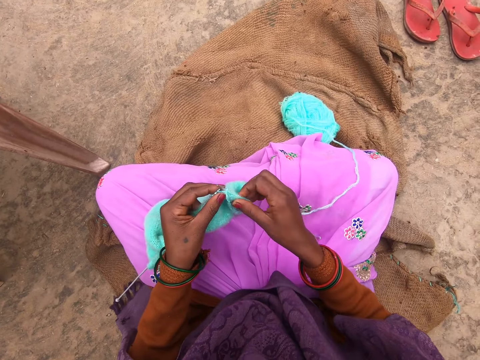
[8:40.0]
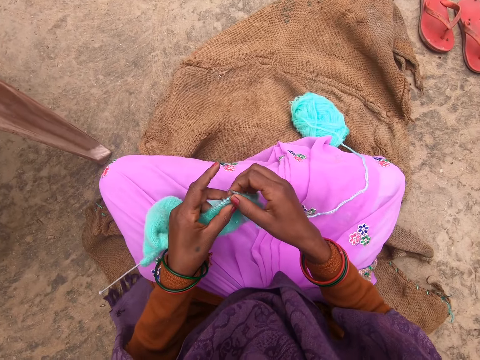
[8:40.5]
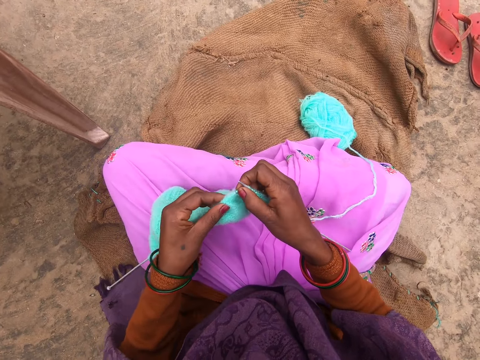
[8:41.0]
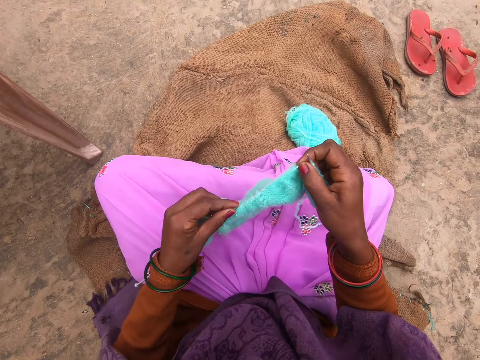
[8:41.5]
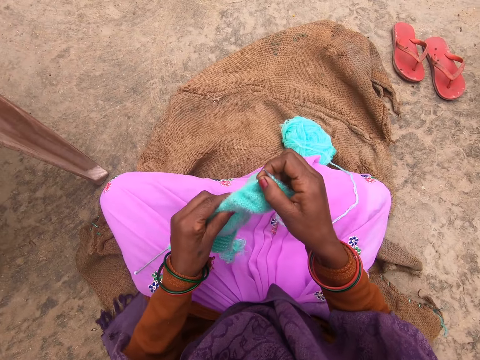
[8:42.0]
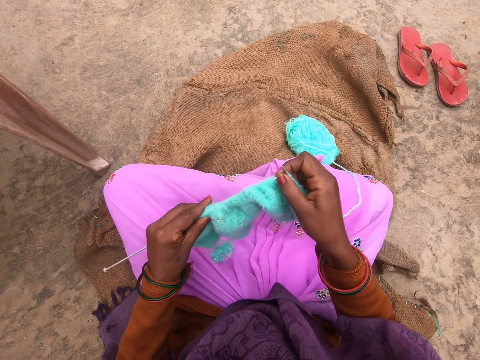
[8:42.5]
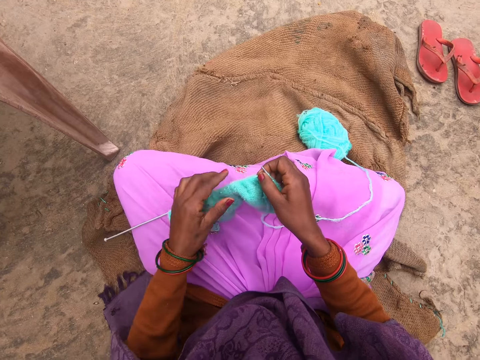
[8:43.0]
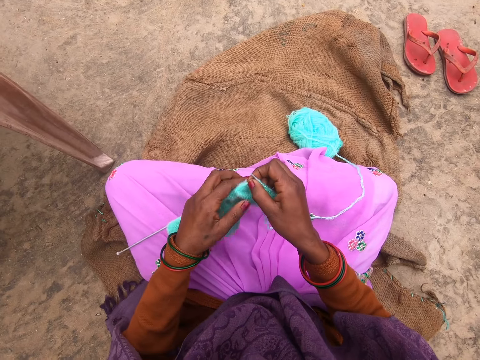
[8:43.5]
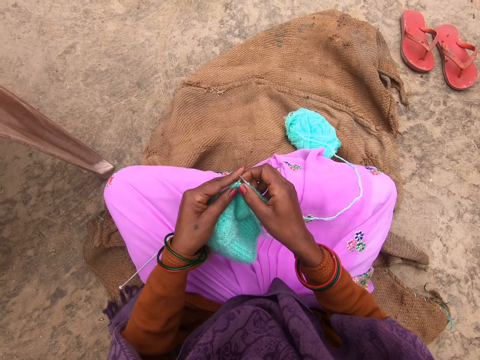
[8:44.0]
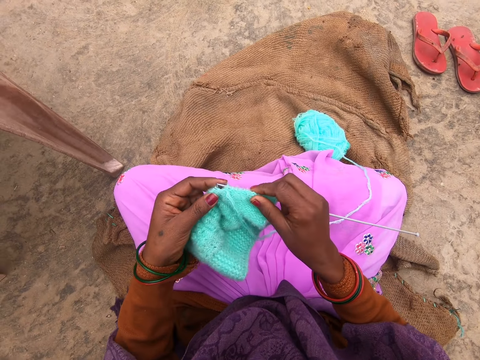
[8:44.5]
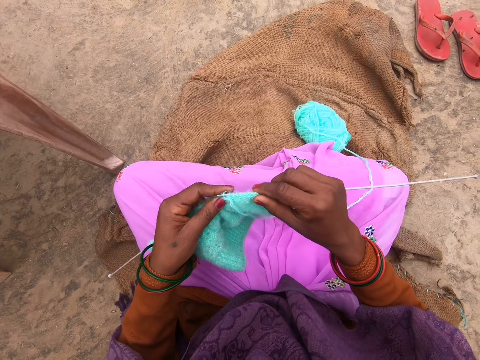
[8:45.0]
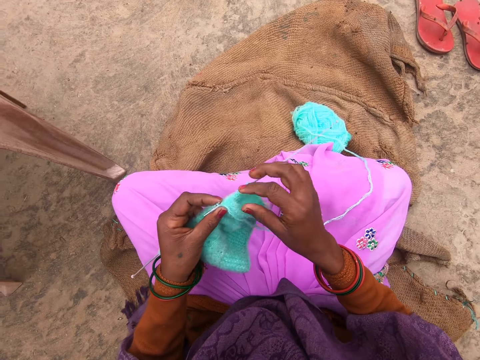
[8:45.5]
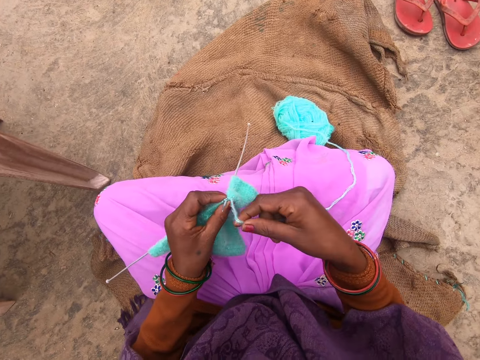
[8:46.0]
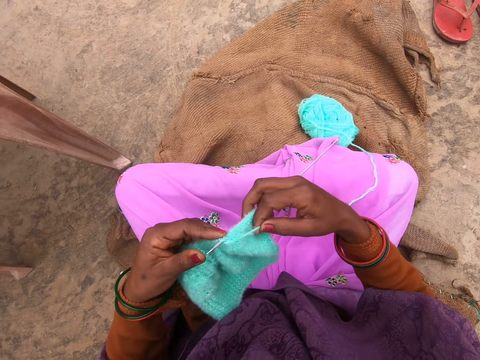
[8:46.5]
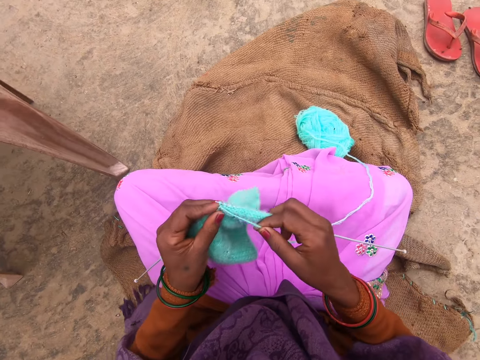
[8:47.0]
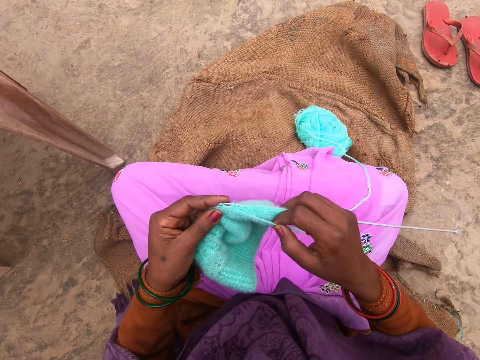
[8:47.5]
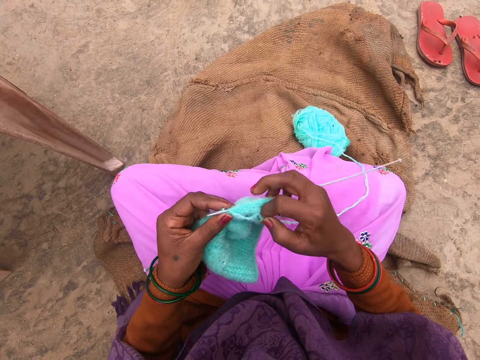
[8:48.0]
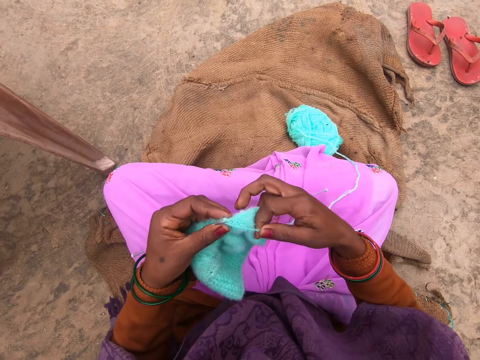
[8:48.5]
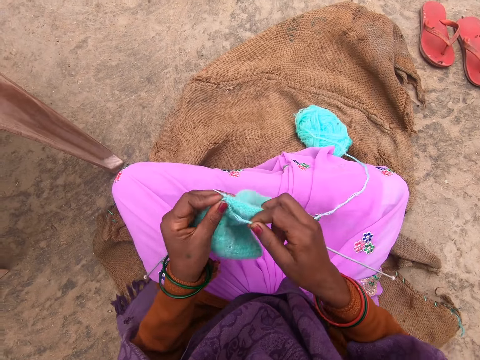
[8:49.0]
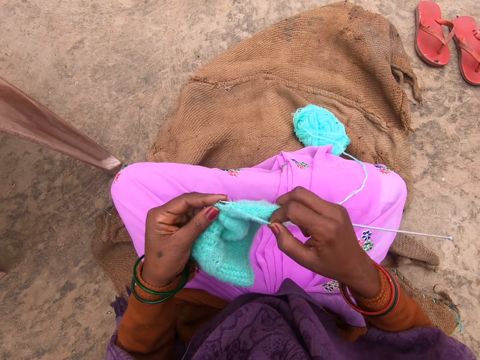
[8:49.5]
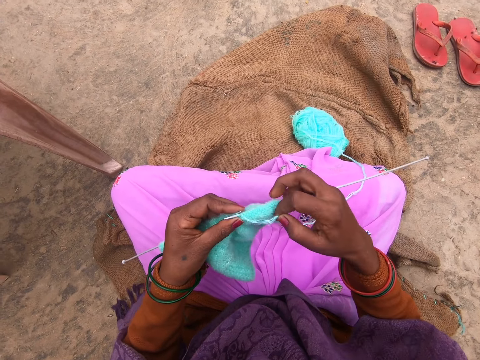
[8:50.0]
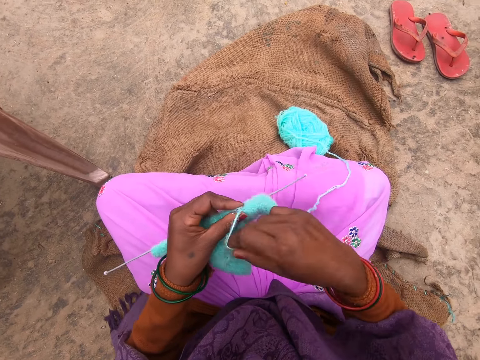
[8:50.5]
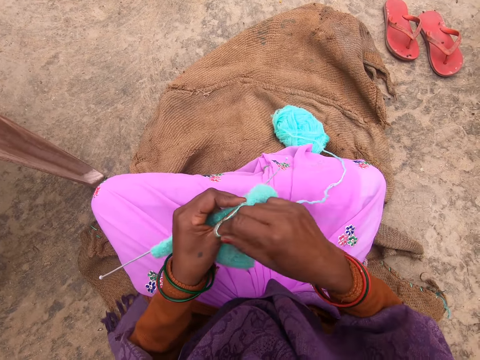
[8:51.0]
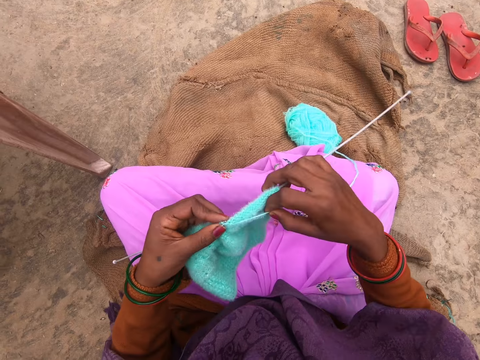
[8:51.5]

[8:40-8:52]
The camera wearer adjusts the fabric. They put the knitting needle in the fabric. They roll the yarn around the knitting needle and knit the fabric with the knitting needles. They roll the yarn around the knitting needle and knit the fabric with the knitting needles. They roll the yarn around the knitting needle.

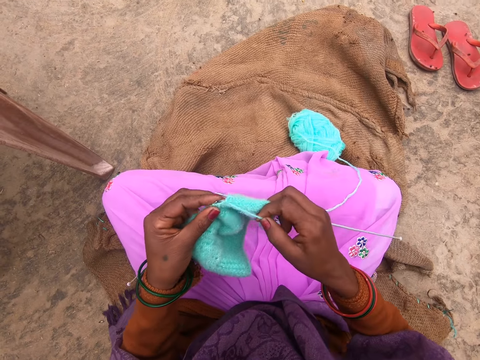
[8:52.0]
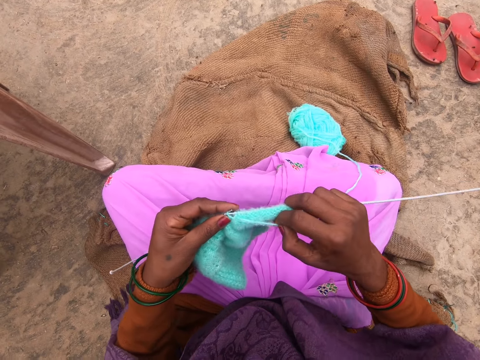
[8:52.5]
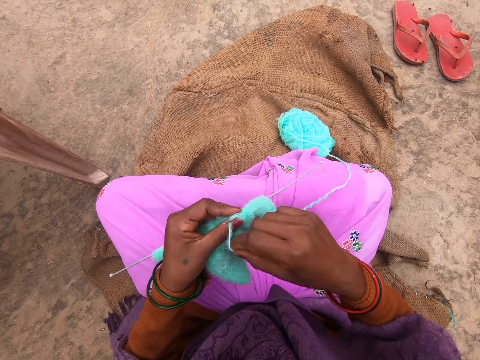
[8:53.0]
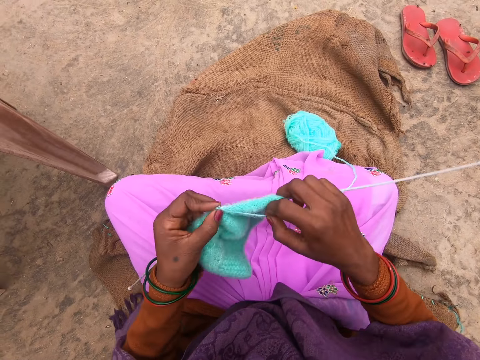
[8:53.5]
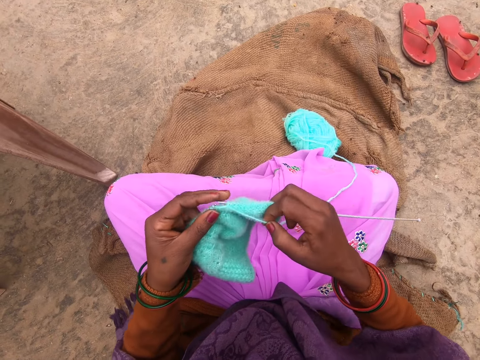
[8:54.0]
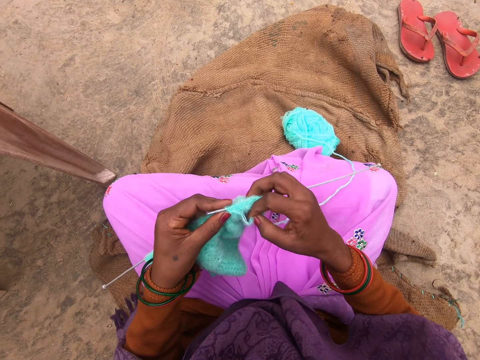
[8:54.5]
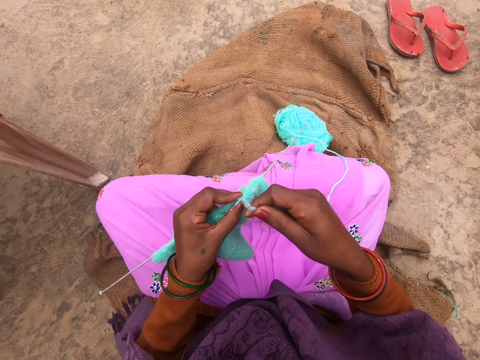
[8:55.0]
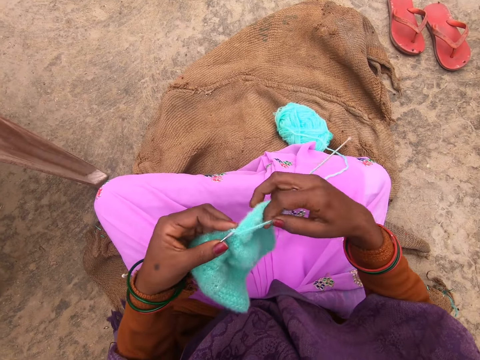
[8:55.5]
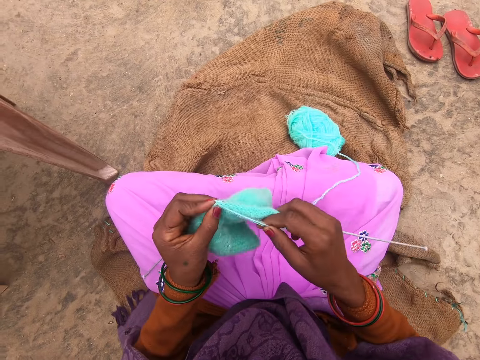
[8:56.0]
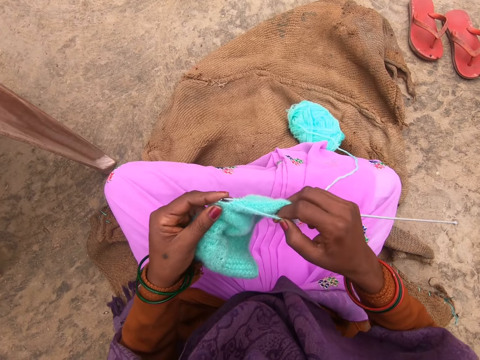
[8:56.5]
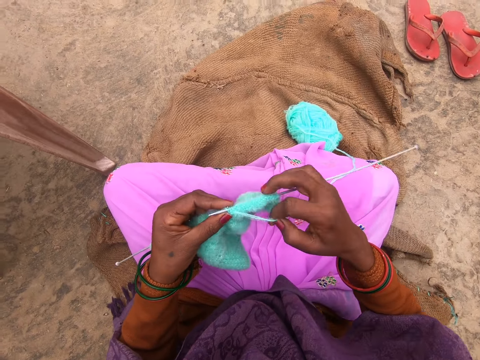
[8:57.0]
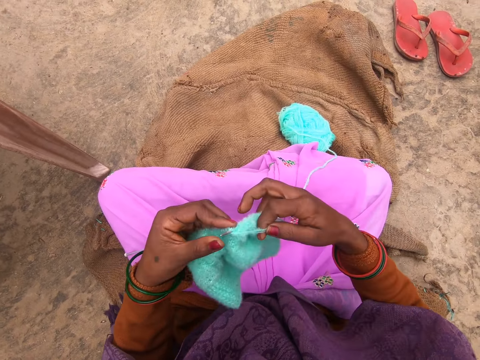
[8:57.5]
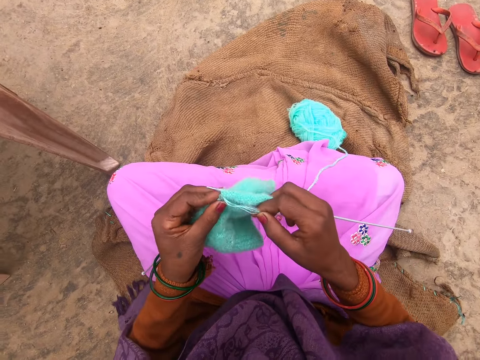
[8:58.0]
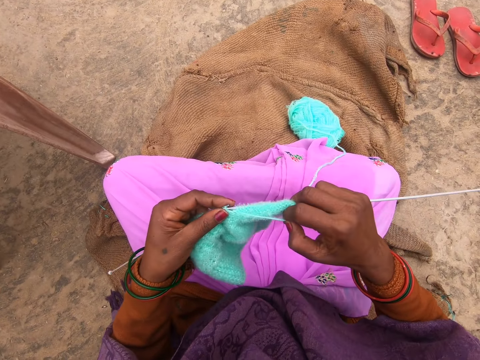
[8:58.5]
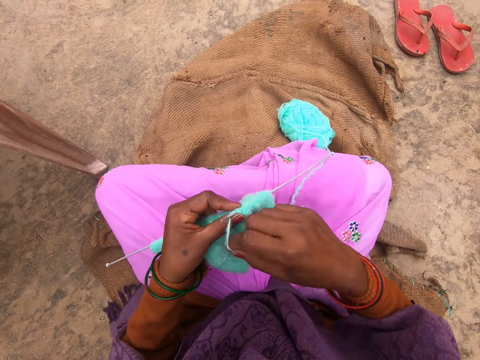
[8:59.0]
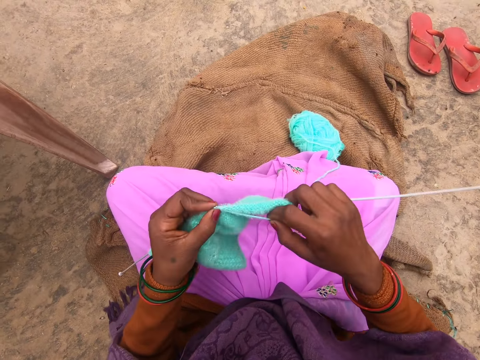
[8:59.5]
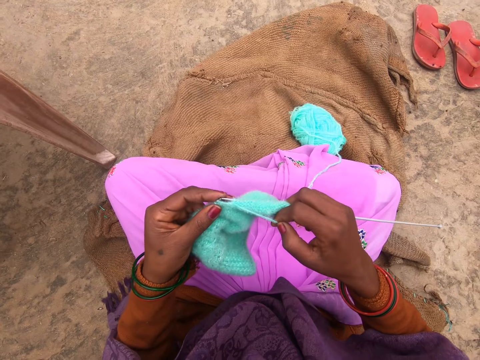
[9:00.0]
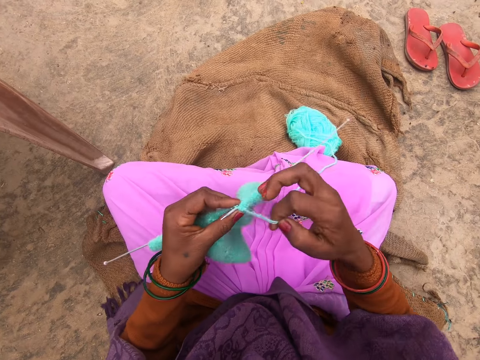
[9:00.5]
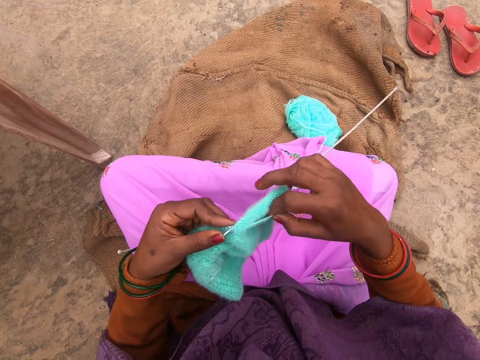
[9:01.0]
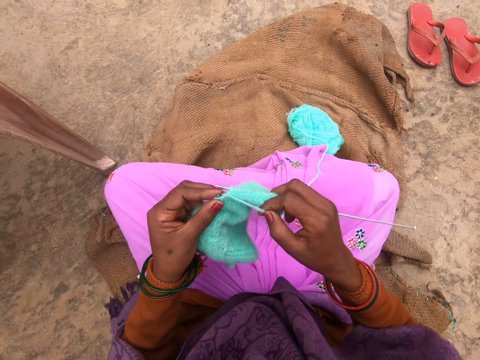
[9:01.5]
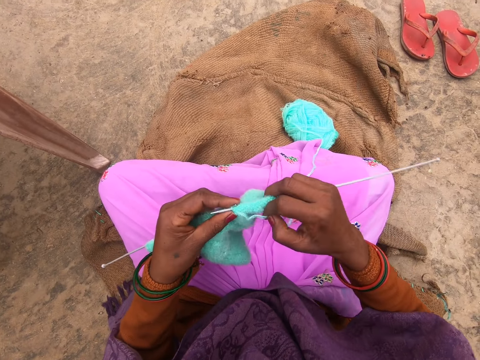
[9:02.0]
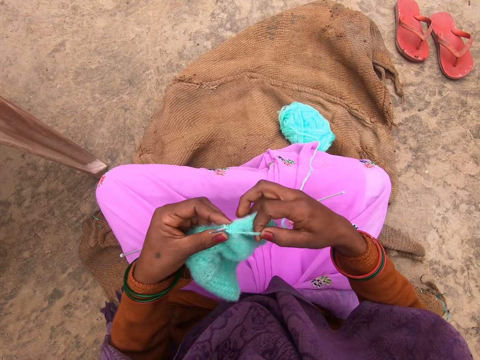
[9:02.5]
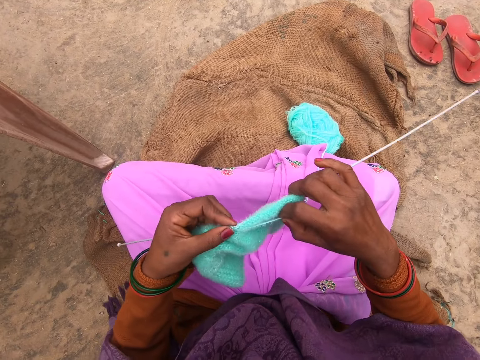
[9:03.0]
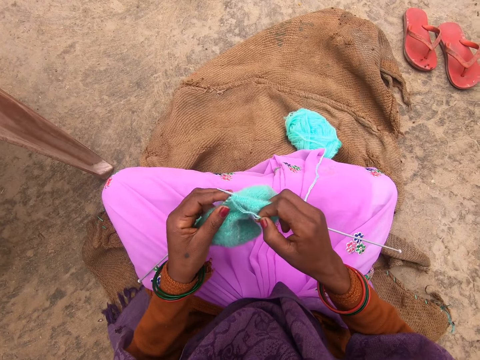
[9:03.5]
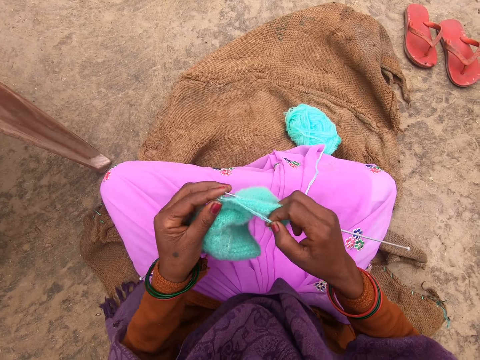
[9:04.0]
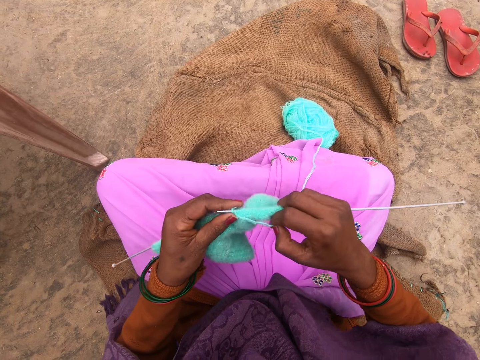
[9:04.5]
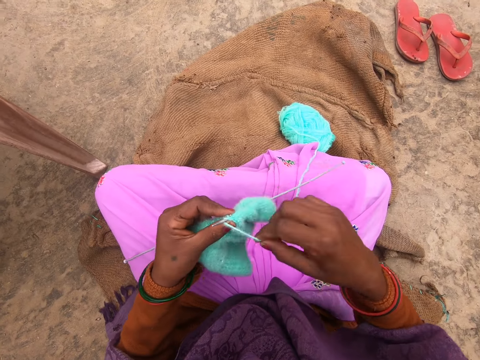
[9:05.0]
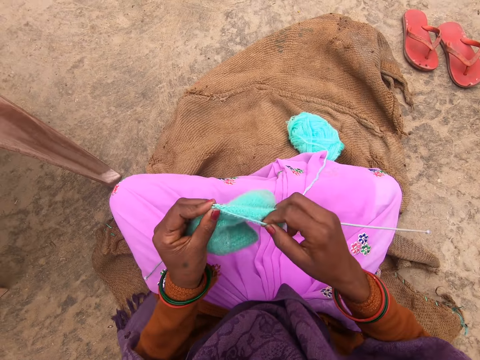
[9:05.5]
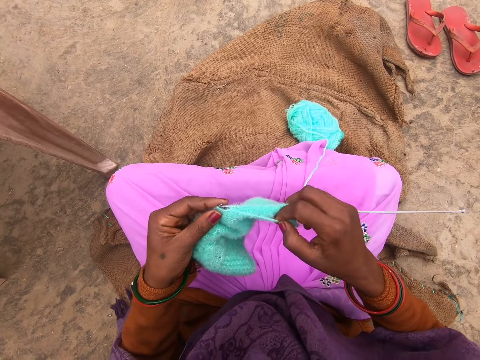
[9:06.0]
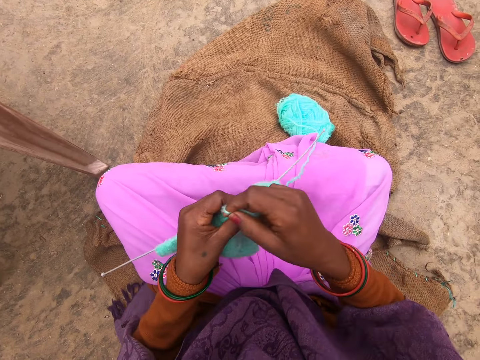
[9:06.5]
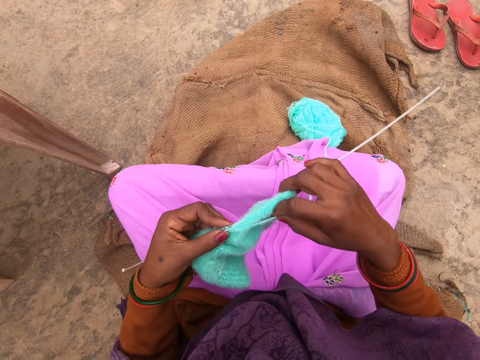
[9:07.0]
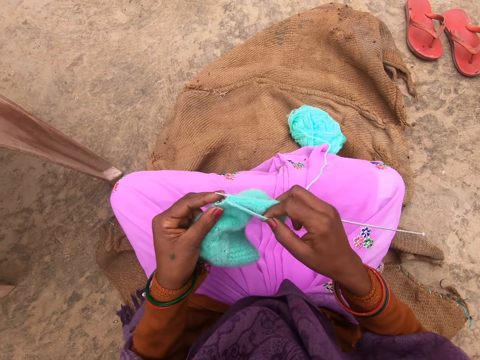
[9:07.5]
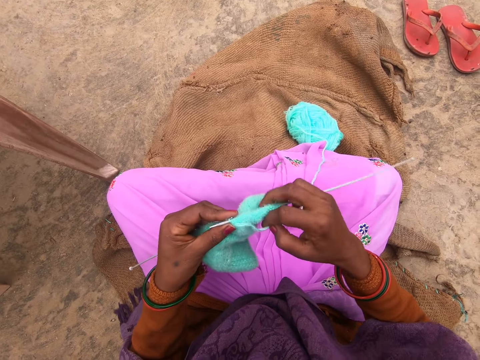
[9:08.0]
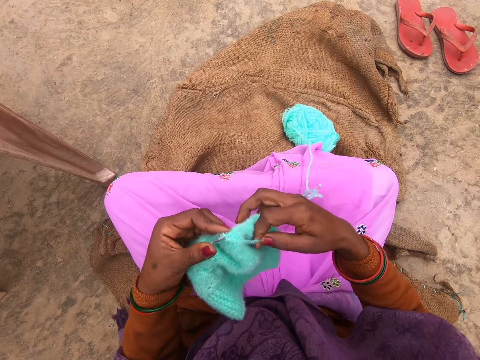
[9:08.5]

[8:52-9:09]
The camera wearer knits the fabric with the knitting needles. They roll the yarn around a knitting needle. They knit the fabric with the knitting needles. They roll the yarn around a knitting needle. They knit the fabric with the knitting needles. They roll the yarn around a knitting needle. They knit the fabric with the knitting needles. They roll the yarn around a knitting needle. They knit the fabric with the knitting needles. They roll the yarn around a knitting needle. They knit the fabric with the knitting needles. They roll the yarn around a knitting needle. They knit the fabric with the knitting needles. They roll the yarn around a knitting needle. They knit the fabric with the knitting needles. They roll the yarn around a knitting needle. They knit the fabric with the knitting needles. They roll the yarn around a knitting needle.
